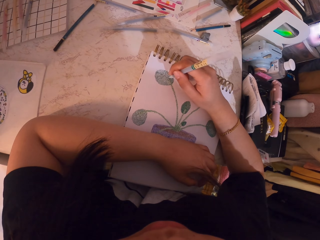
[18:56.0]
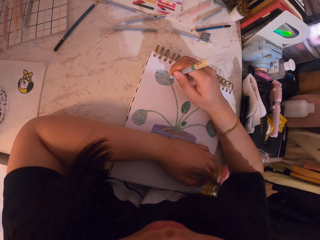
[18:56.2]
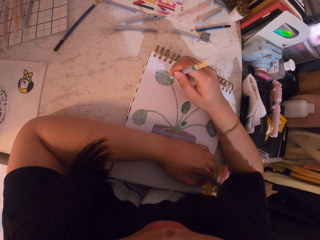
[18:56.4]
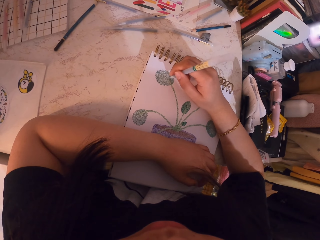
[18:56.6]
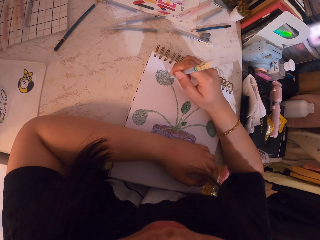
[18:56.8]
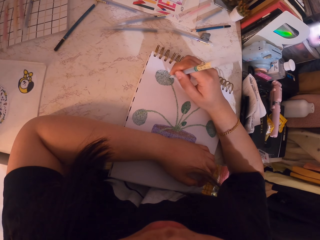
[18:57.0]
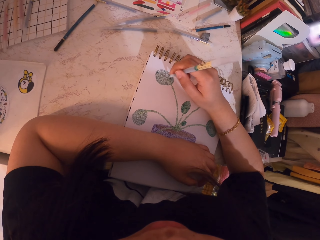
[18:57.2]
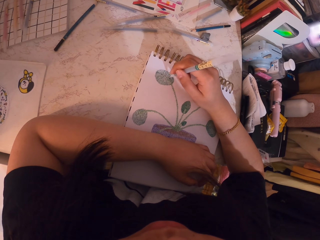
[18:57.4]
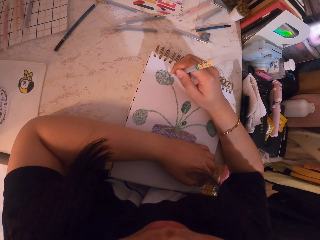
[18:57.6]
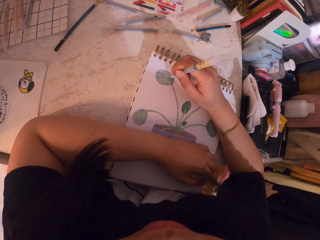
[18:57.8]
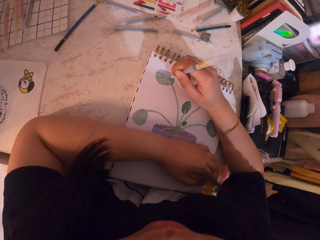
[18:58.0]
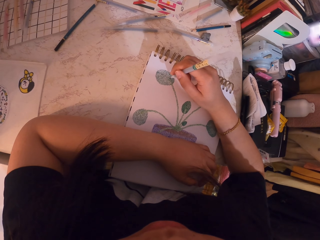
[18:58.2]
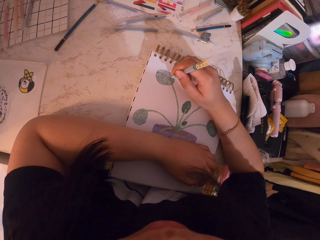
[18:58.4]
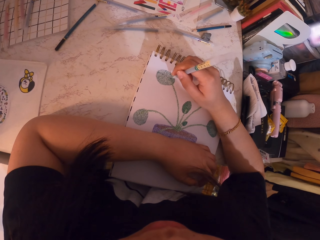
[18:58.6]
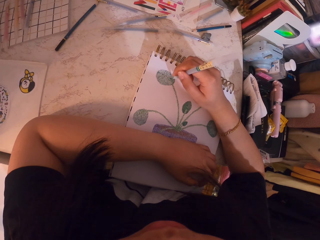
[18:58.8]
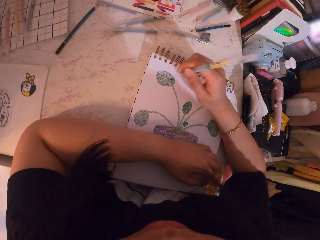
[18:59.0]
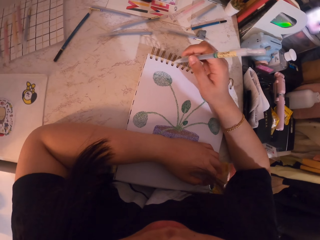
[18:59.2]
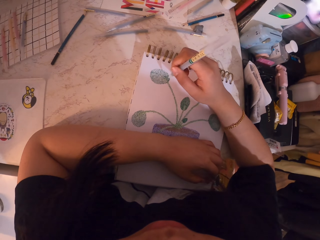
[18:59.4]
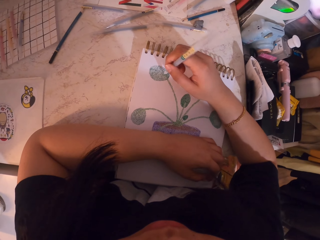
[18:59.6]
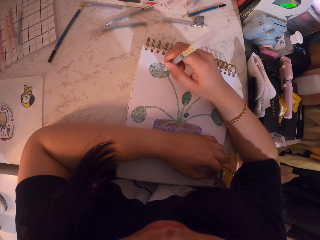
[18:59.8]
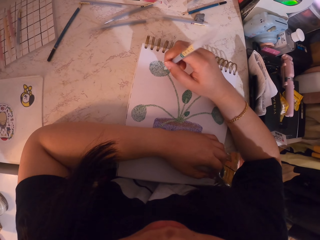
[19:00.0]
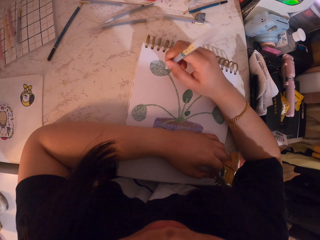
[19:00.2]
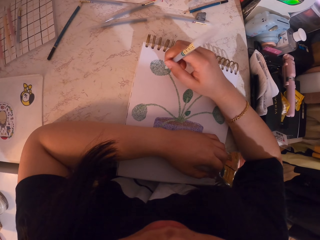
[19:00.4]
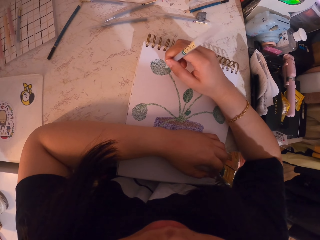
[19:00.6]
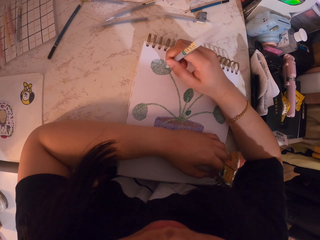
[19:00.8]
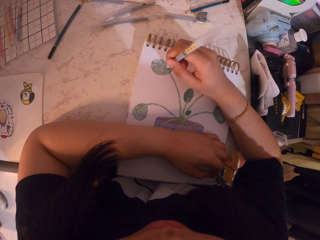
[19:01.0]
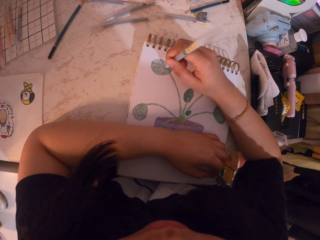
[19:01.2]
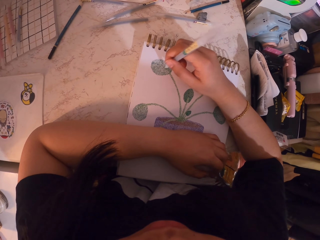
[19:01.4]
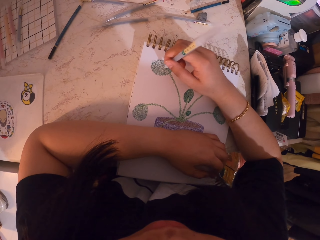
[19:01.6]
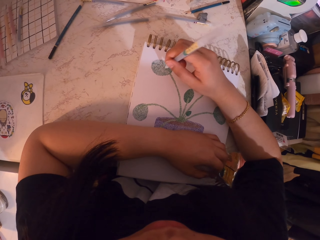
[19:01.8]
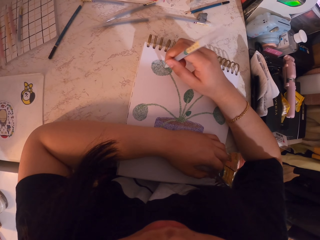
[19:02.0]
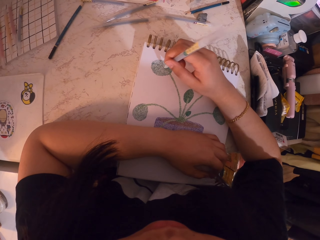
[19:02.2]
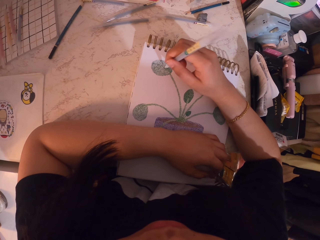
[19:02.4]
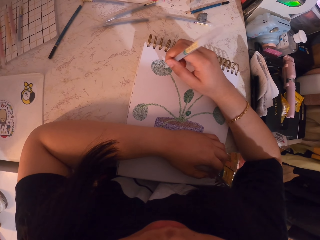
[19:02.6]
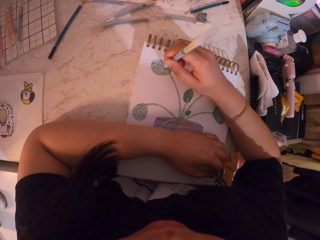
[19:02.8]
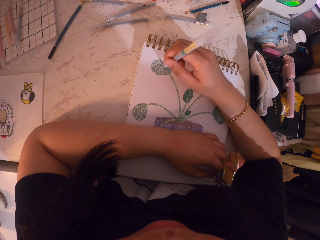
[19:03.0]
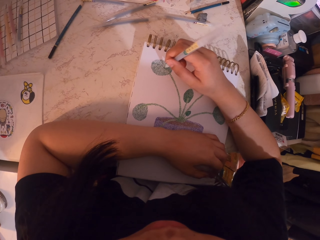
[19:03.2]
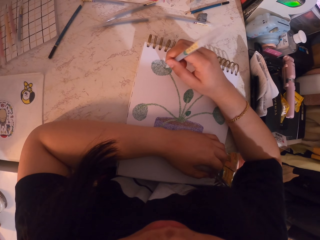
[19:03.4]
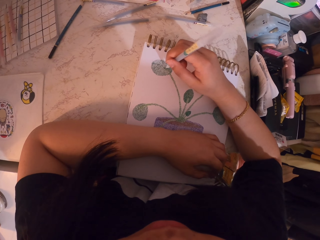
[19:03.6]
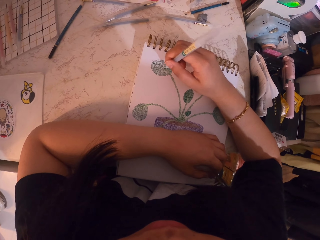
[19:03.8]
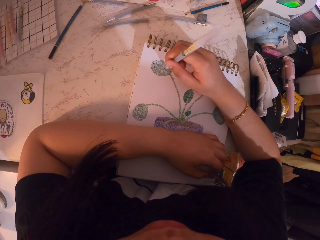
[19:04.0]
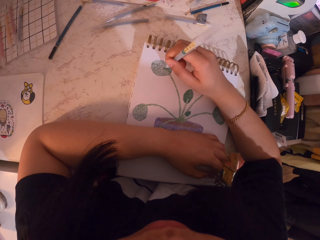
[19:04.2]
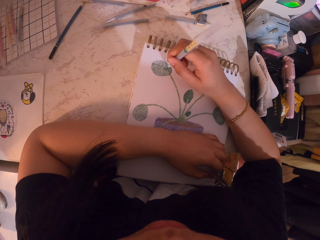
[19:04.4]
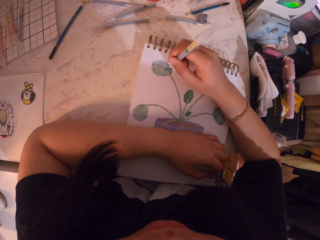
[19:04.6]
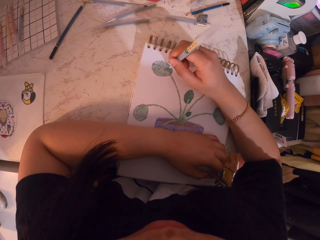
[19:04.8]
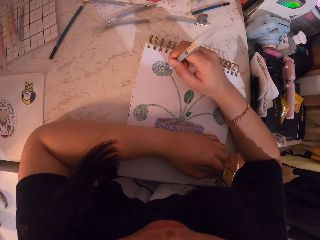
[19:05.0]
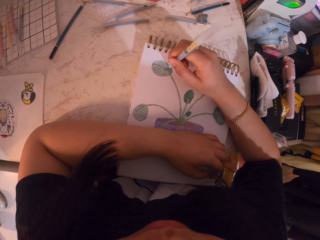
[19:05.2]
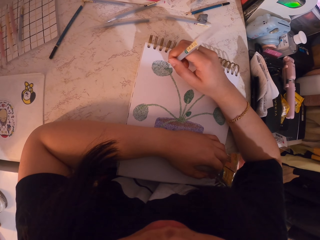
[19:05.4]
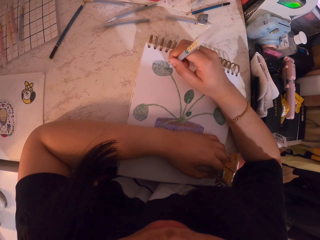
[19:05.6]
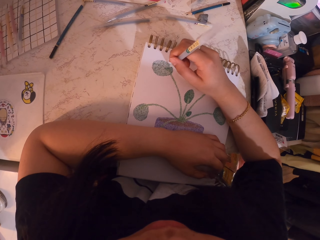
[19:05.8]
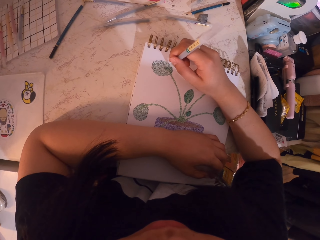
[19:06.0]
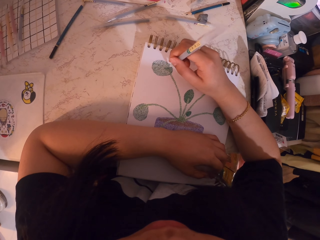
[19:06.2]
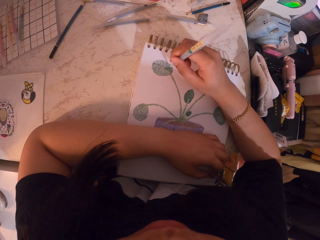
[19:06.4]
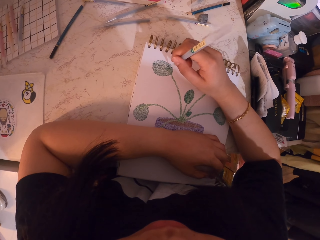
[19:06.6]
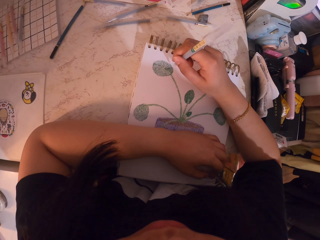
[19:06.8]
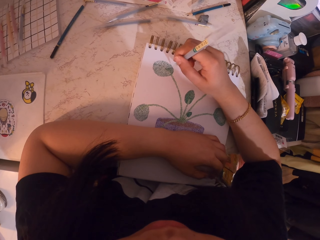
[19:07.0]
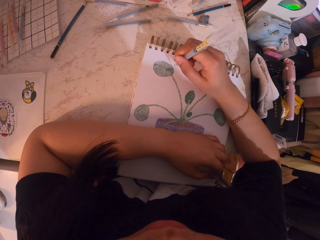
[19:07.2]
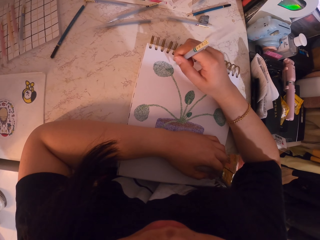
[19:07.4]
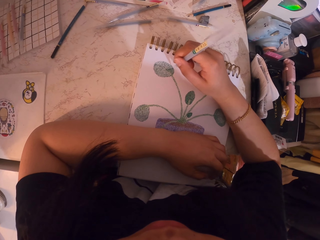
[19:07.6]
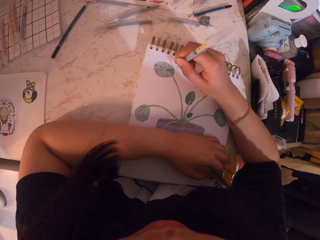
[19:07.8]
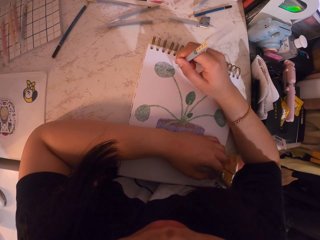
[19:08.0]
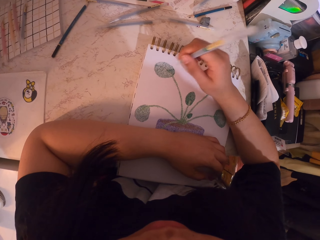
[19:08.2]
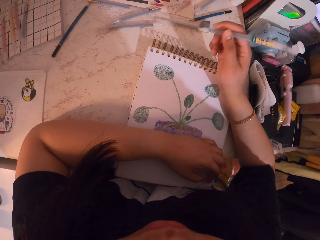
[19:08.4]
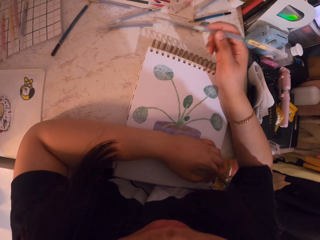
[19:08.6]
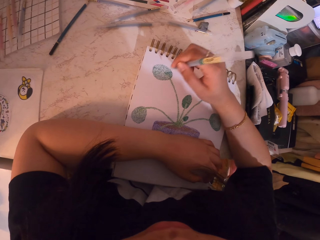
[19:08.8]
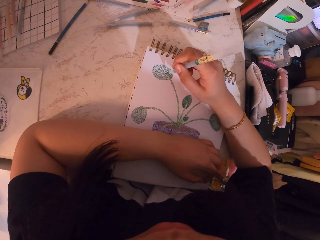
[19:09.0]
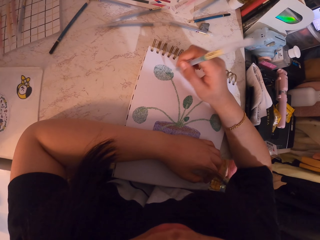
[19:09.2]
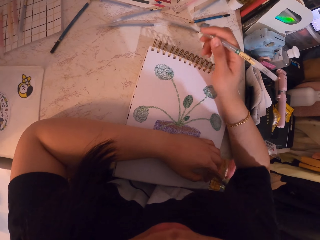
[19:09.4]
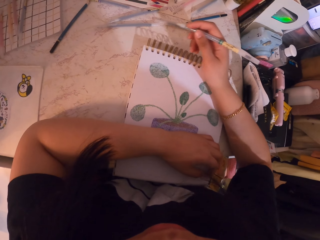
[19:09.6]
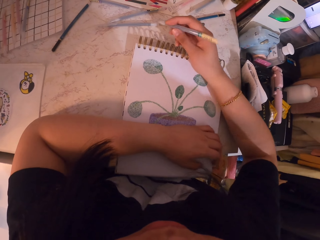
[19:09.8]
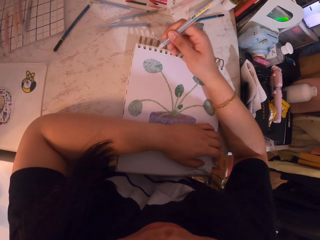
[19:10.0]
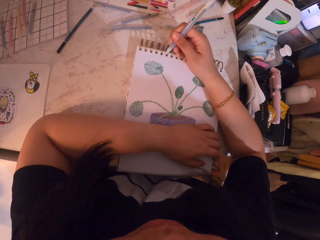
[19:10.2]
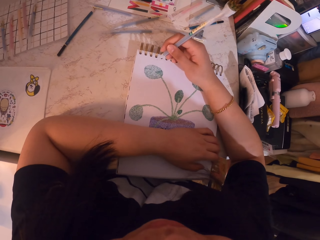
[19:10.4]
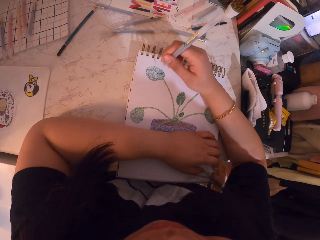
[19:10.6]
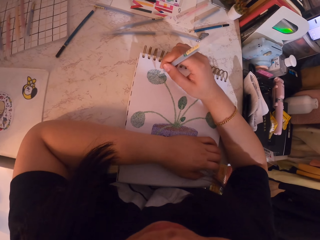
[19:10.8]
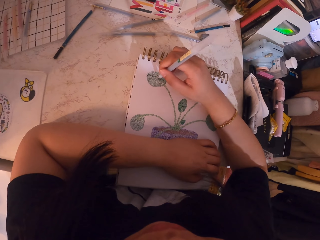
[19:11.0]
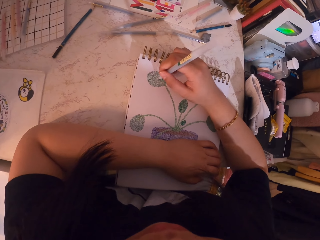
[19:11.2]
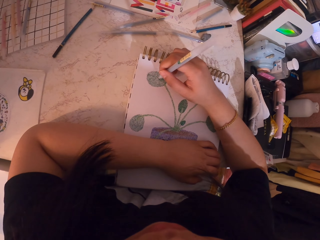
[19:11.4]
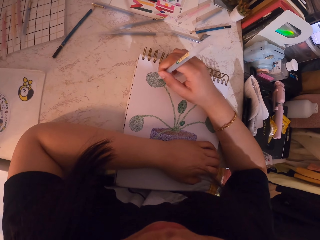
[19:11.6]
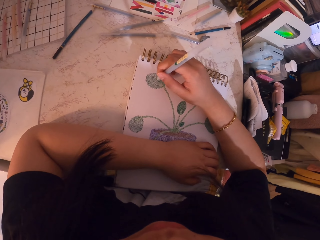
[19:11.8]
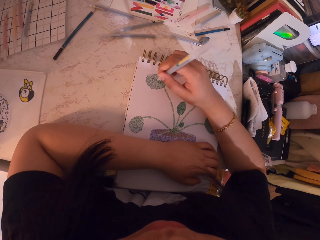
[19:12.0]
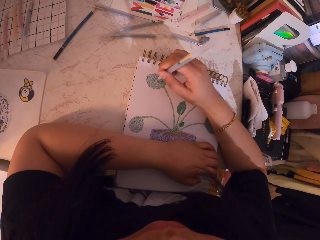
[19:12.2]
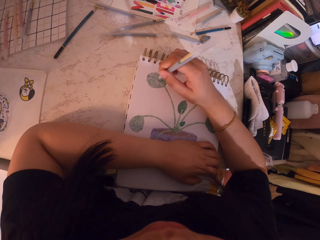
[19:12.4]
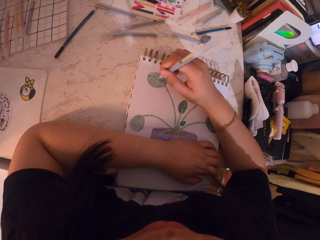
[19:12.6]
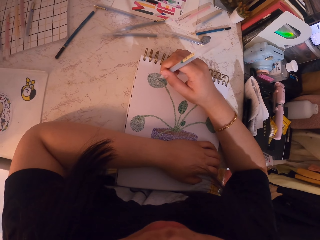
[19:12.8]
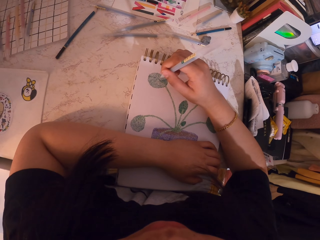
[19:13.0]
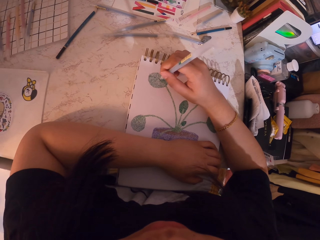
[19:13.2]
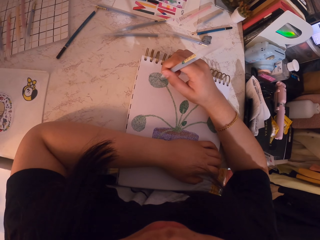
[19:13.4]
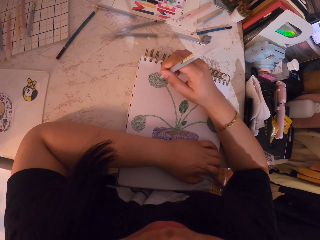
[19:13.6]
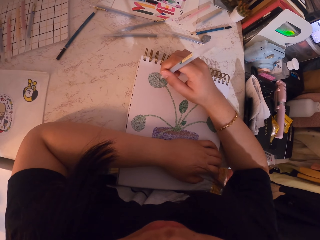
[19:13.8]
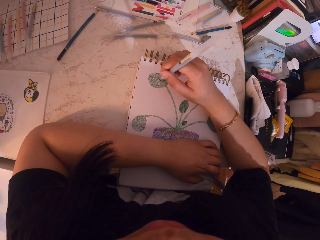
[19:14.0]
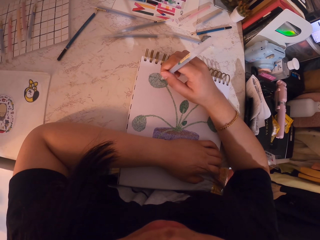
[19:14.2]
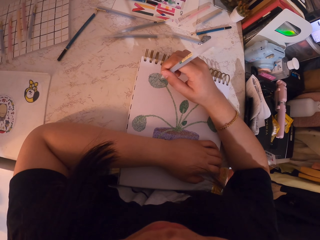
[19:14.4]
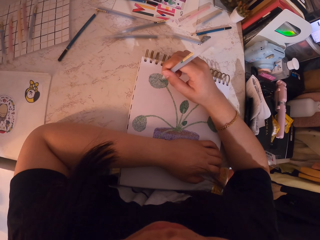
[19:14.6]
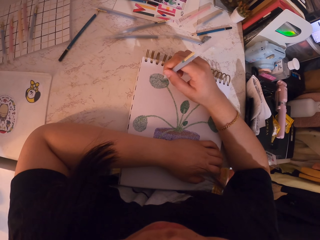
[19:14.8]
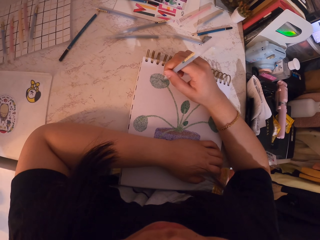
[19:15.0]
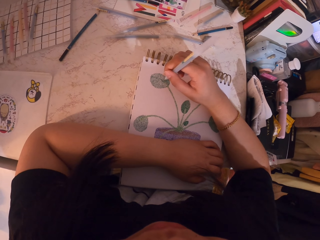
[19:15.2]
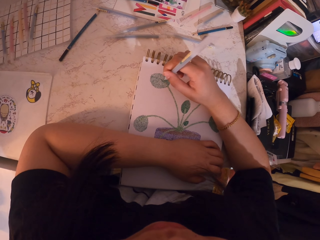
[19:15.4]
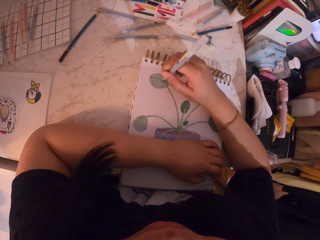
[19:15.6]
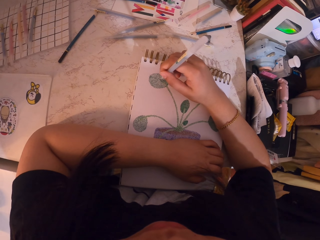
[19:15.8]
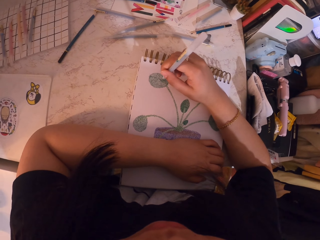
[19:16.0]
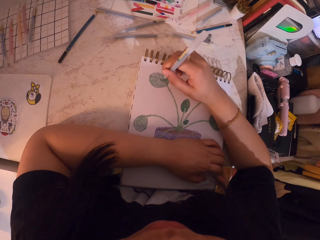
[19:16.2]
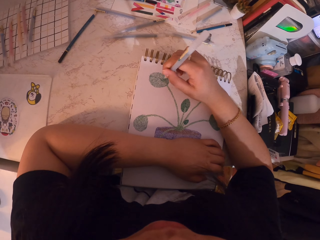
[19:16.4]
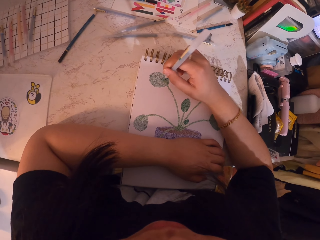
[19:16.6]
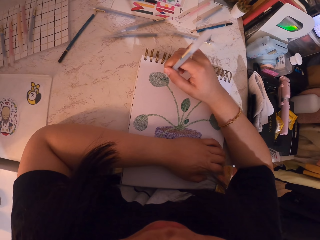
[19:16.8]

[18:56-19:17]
The camera wearer turns to the side. They draw a paint with a pen. They turn to the side. They stare at the sketch. They paint the sketch with the pen. They lean on the table.
